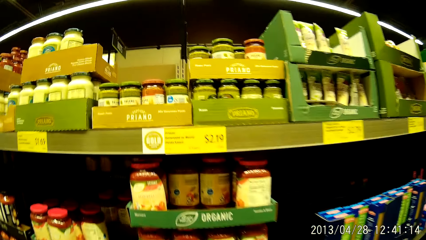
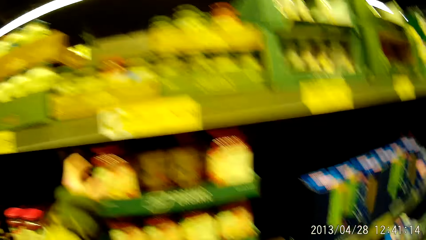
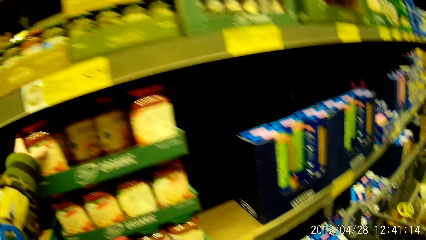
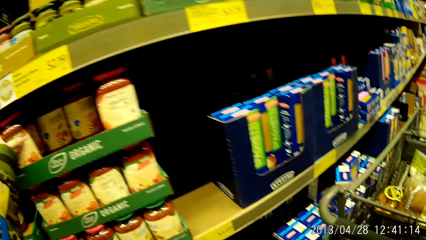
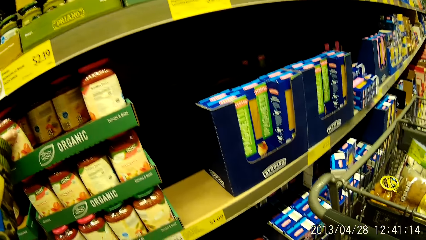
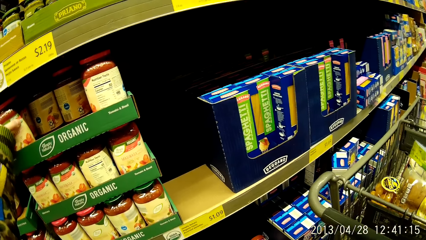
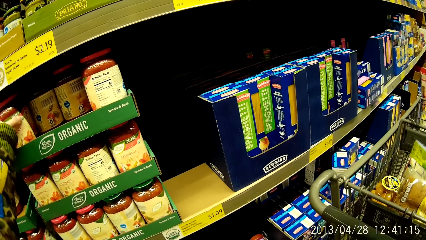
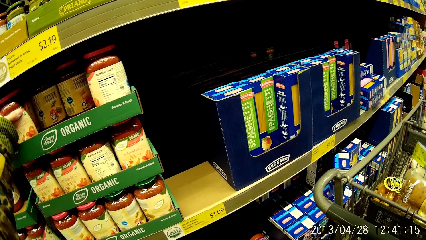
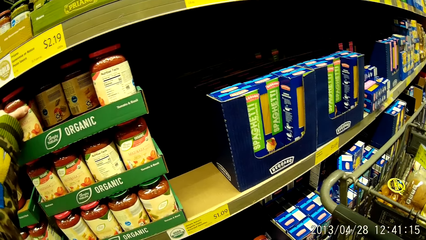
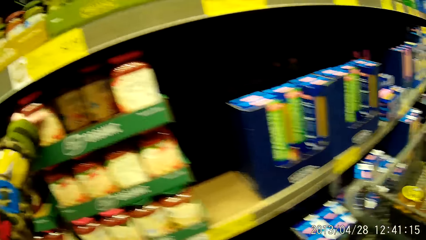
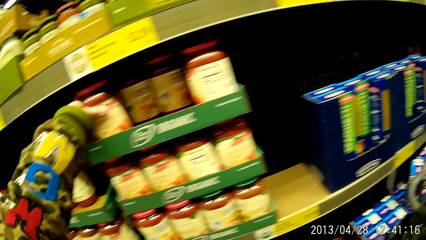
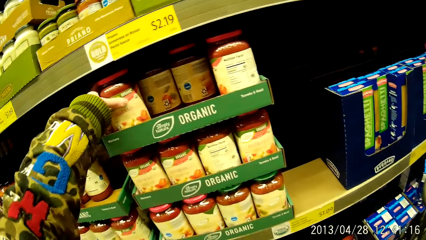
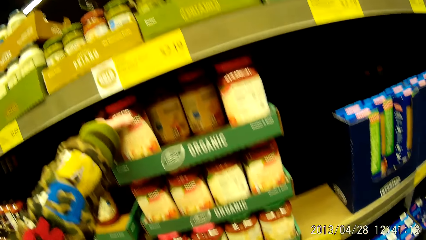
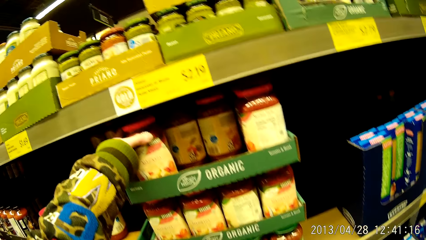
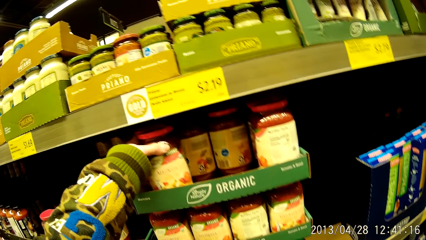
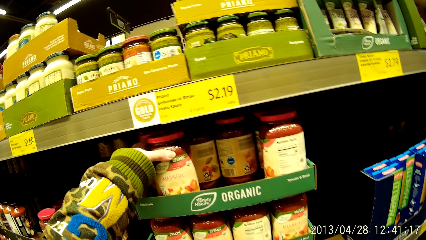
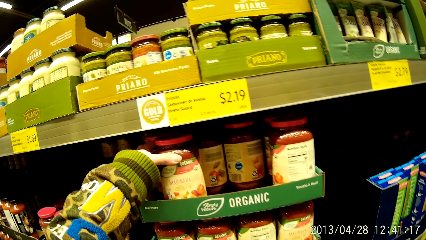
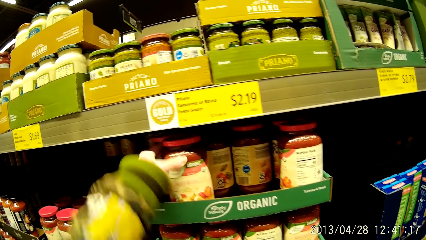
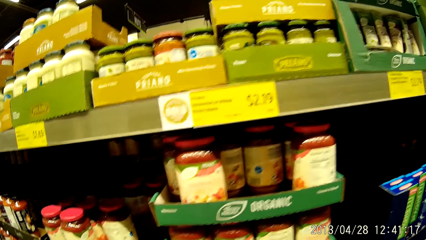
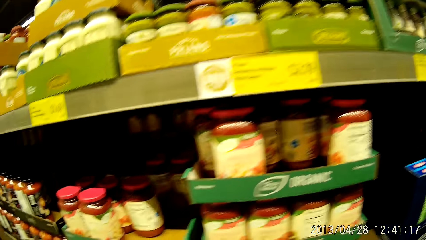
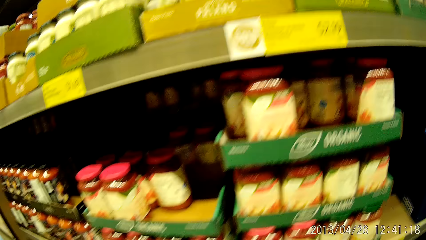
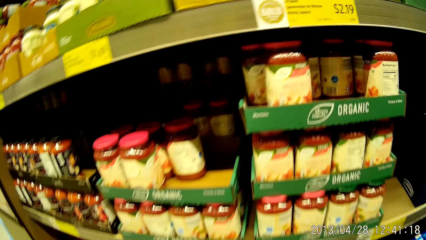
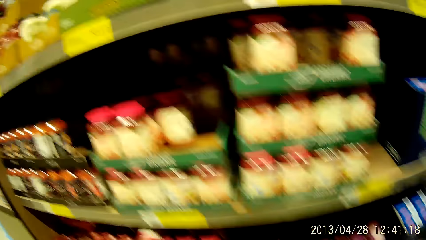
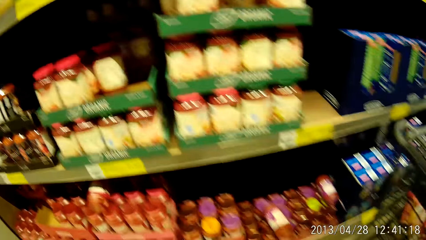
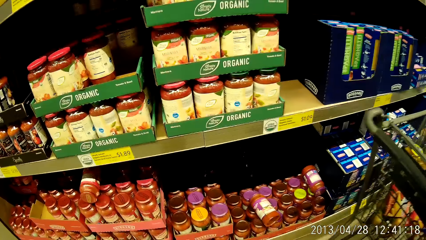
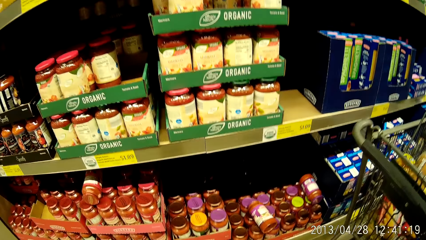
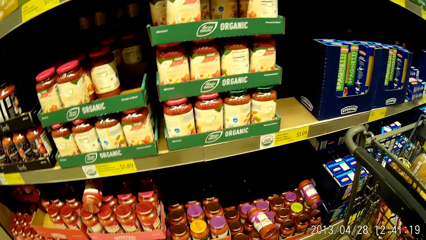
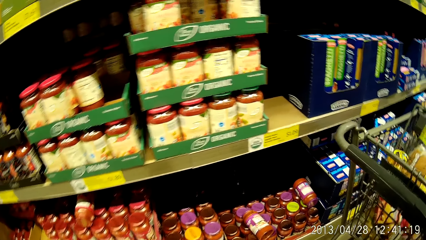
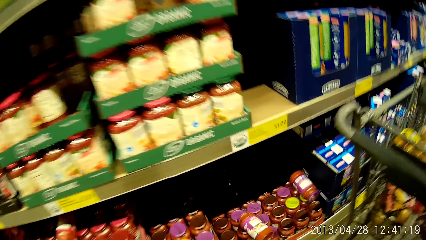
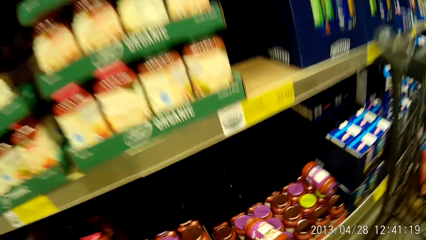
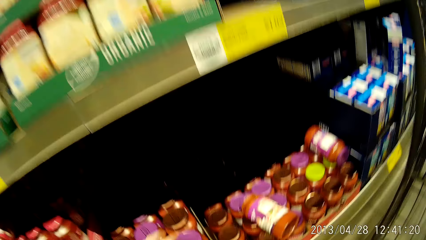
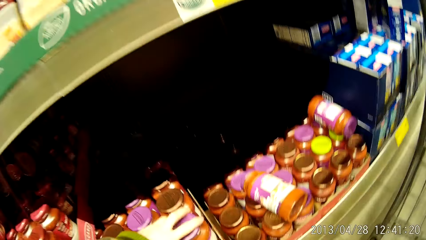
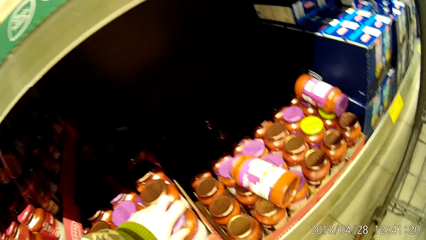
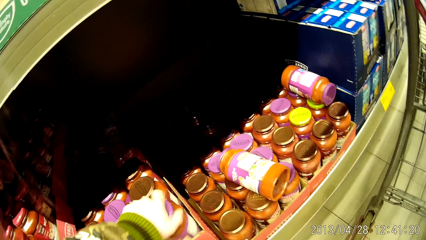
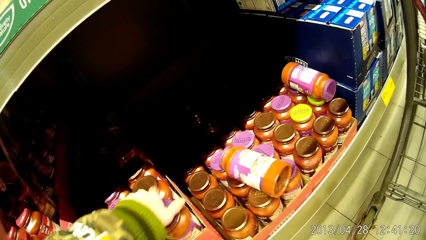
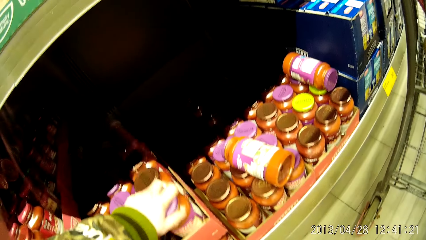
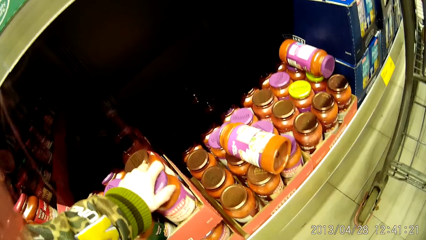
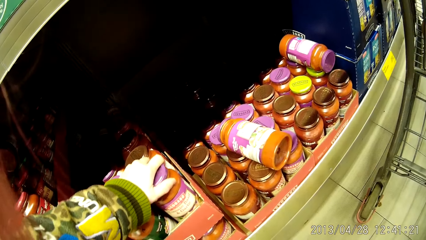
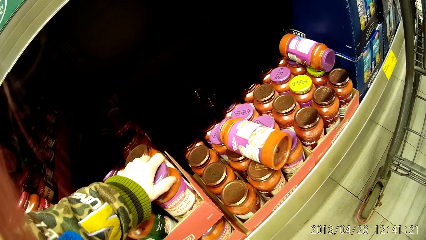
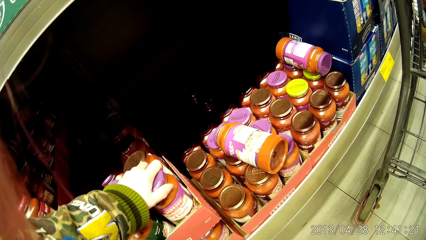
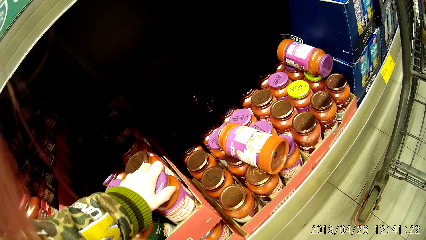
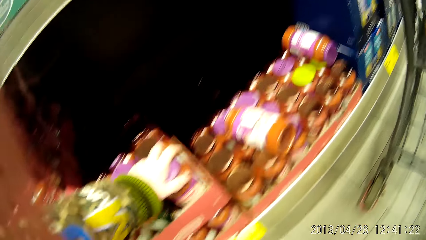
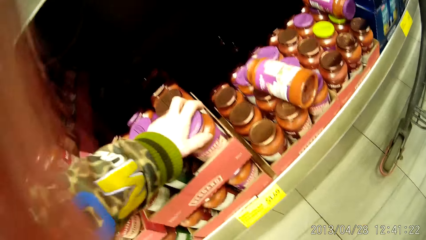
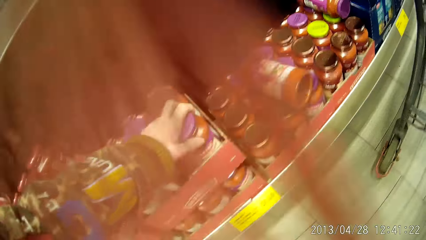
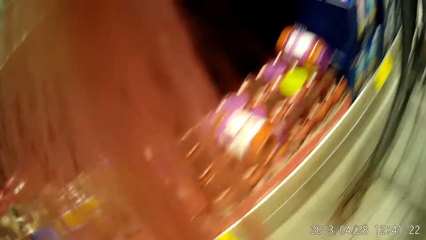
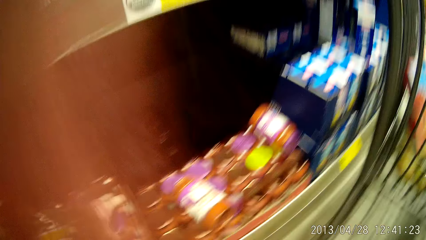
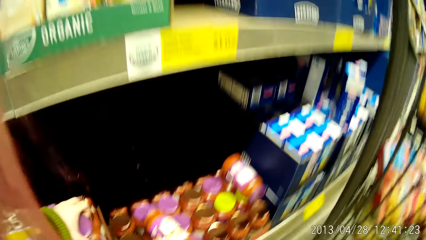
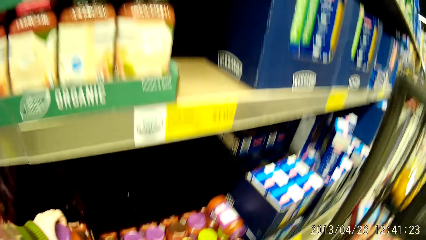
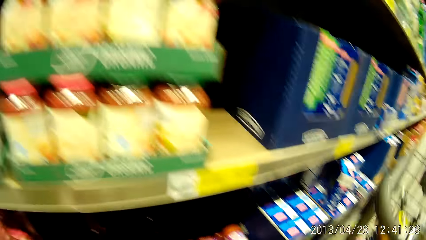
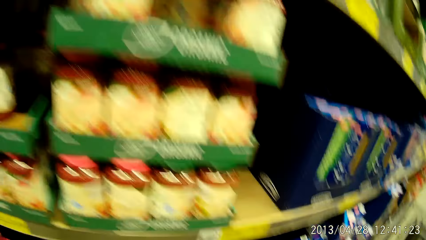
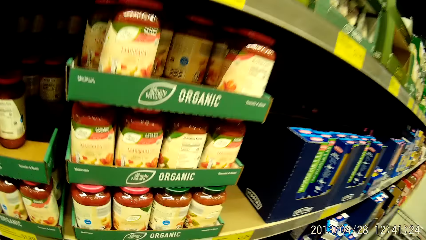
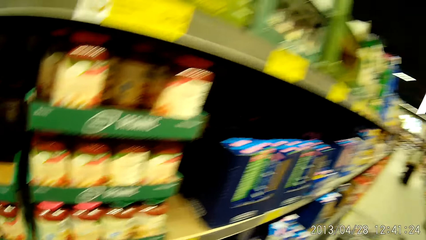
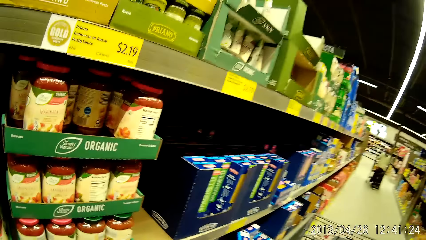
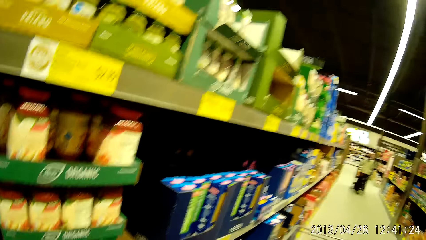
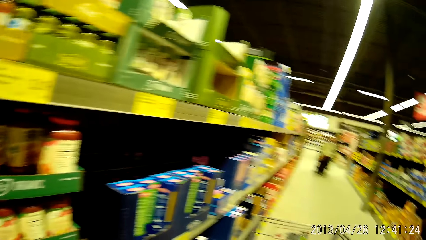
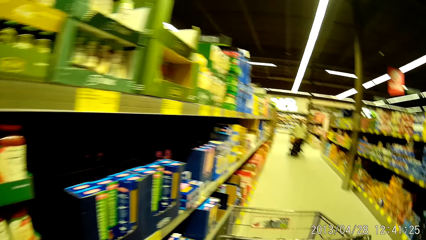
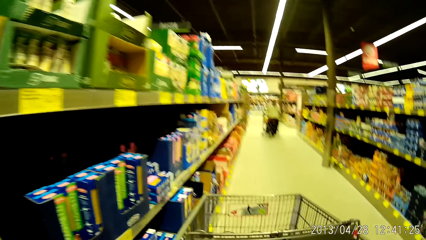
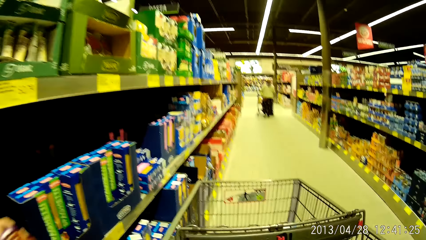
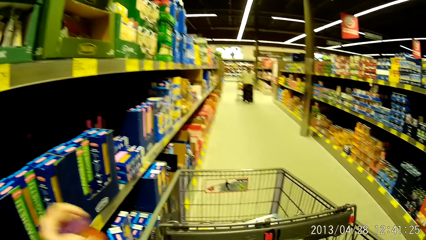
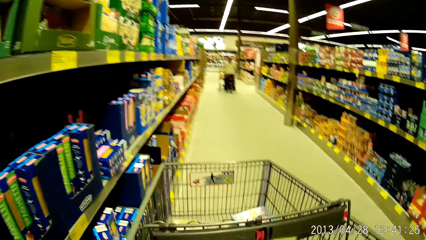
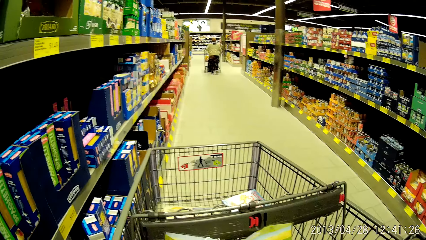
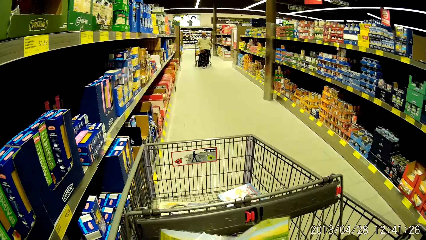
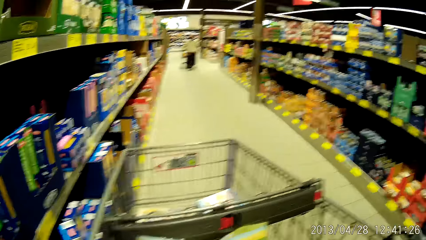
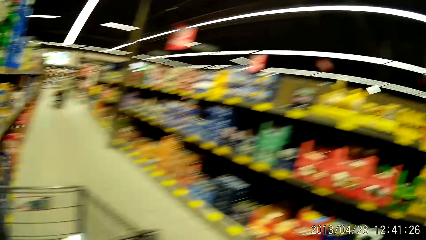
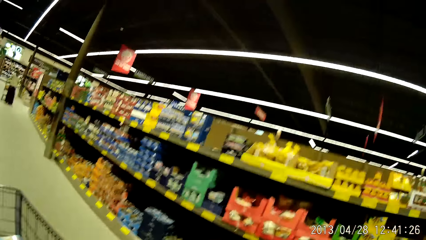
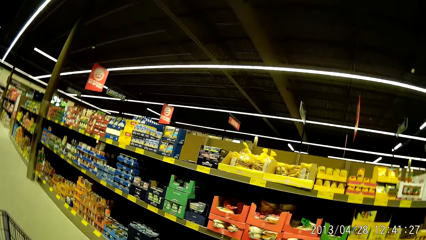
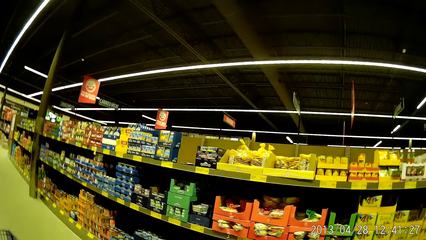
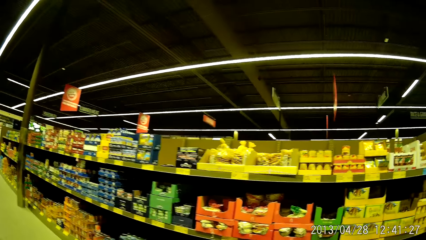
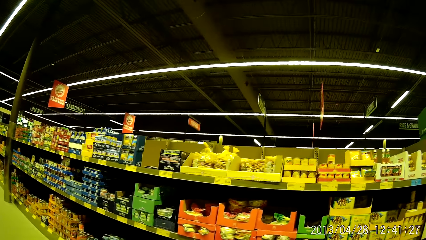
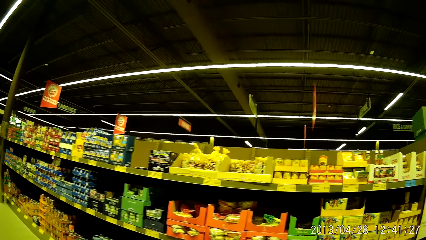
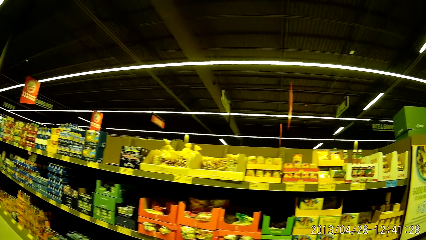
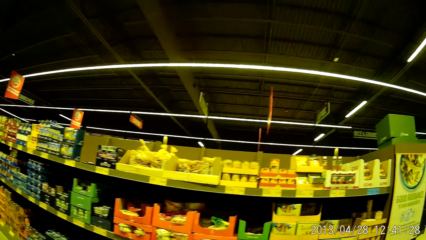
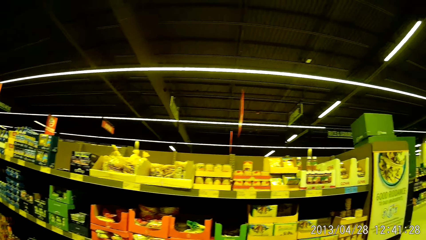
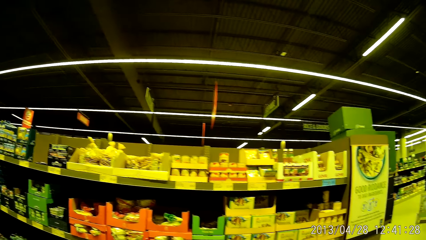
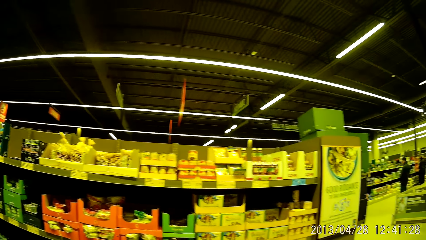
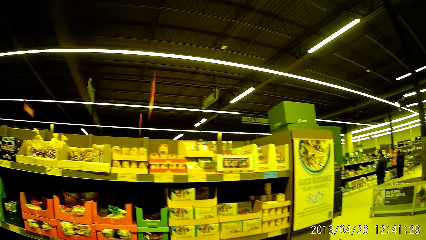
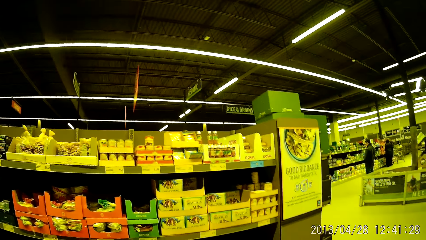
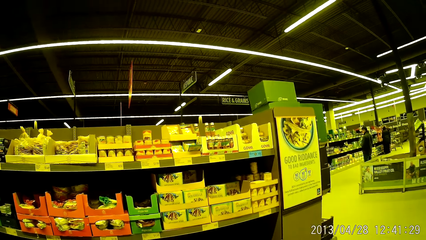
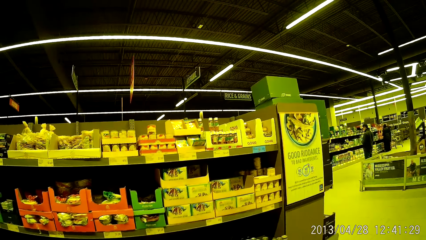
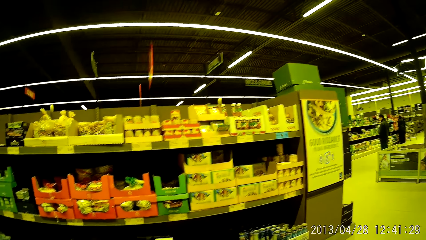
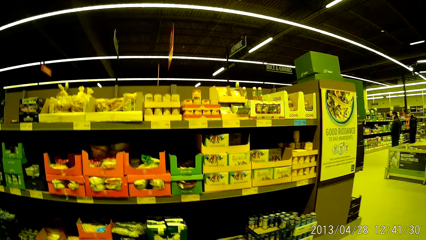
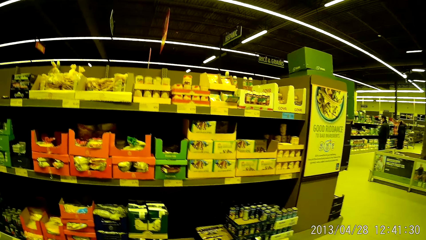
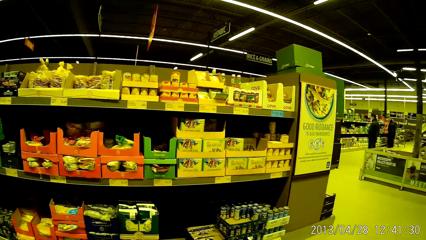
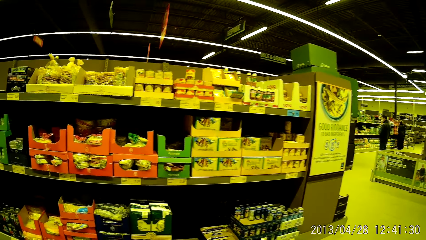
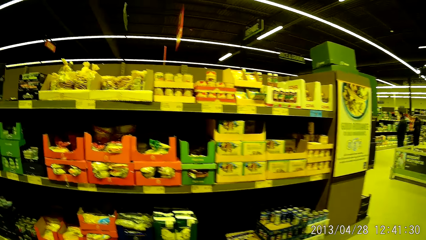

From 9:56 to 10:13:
The camera wearer checks some groceries on the grocery stand. They look at the shelves. They touch the peanuts on the shelves. They look around the shelves.
